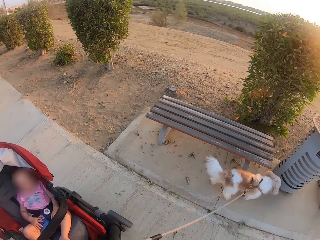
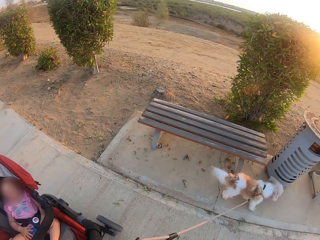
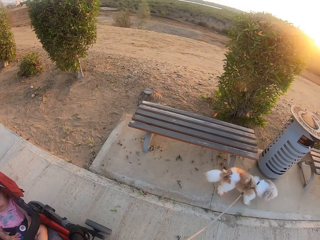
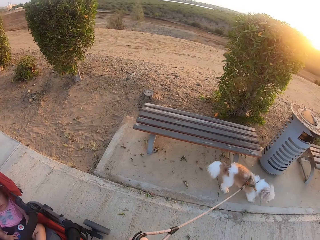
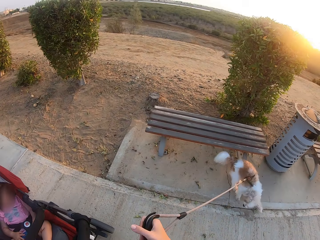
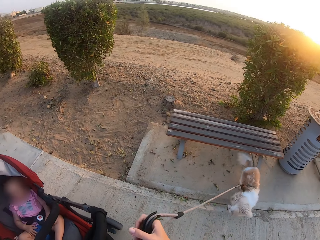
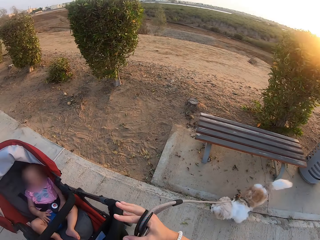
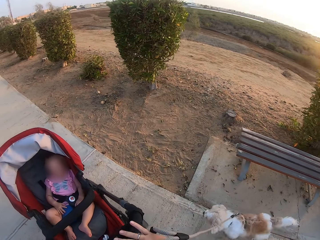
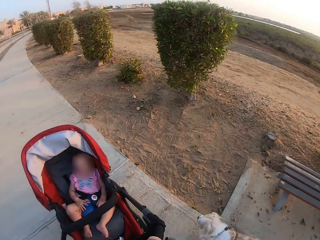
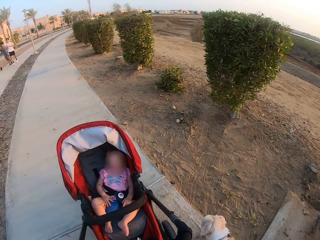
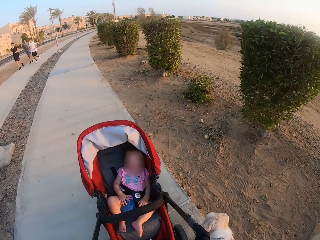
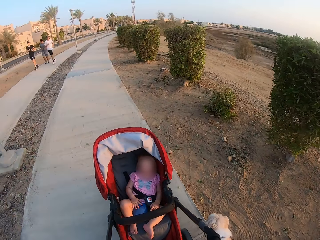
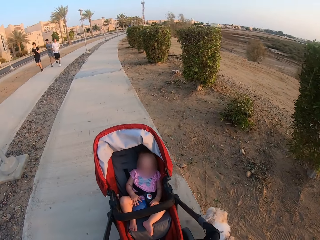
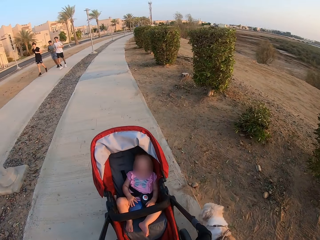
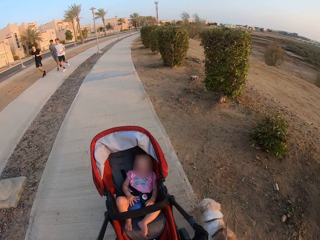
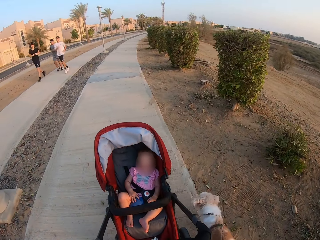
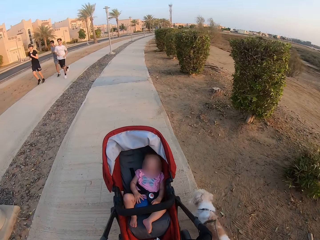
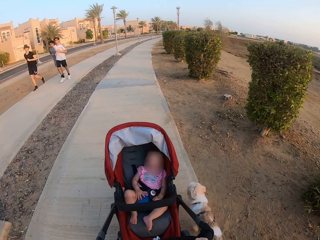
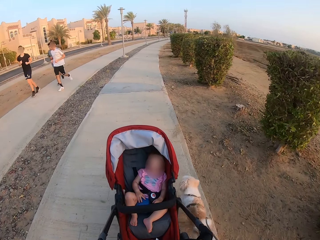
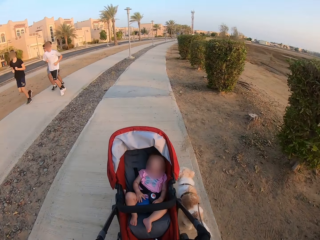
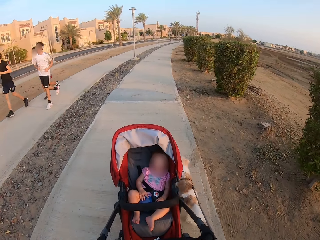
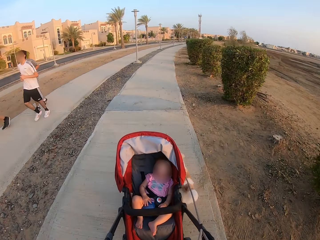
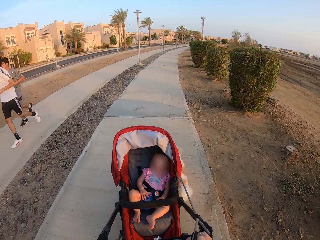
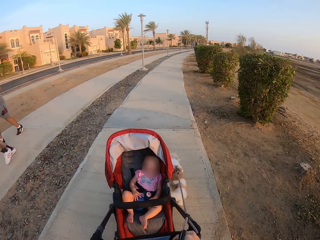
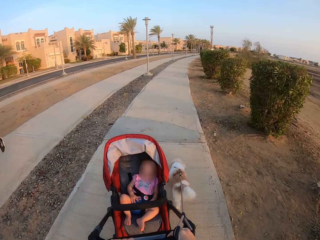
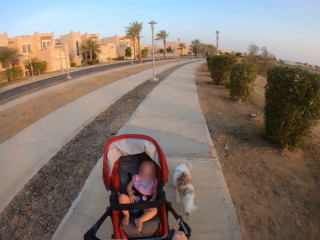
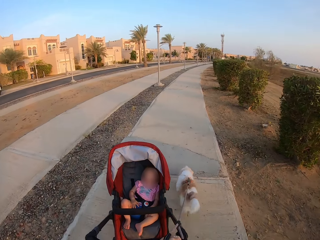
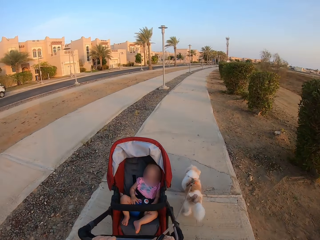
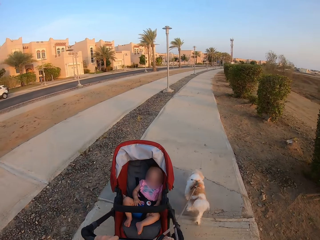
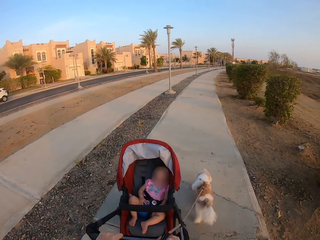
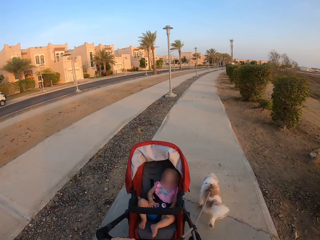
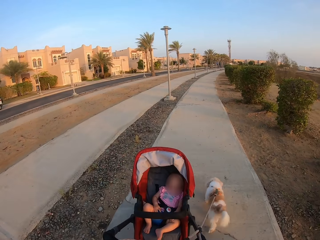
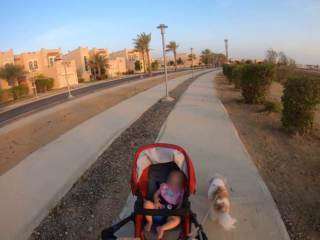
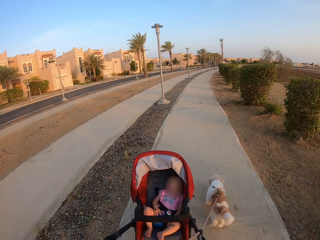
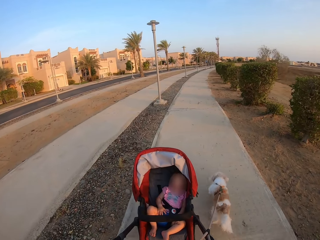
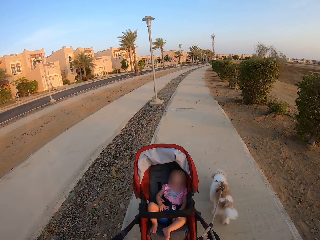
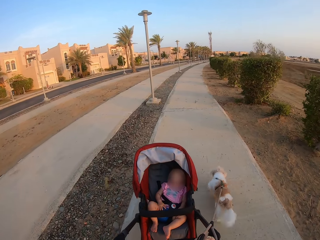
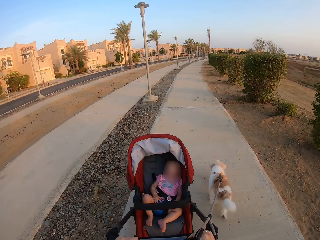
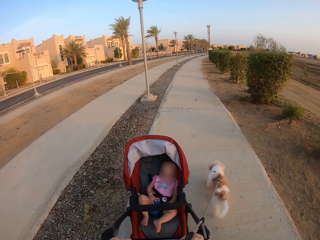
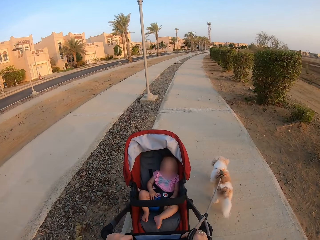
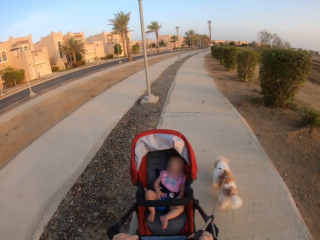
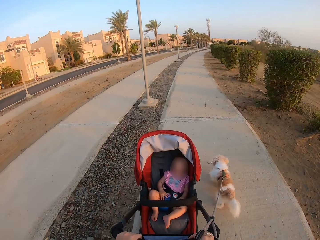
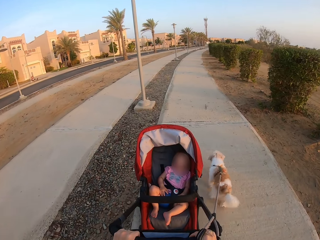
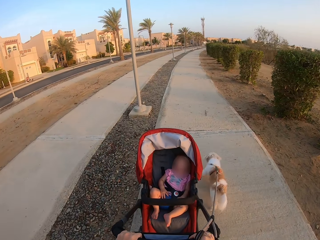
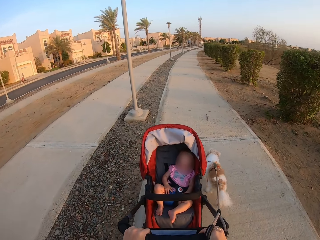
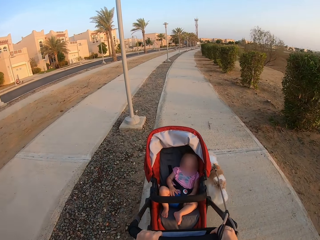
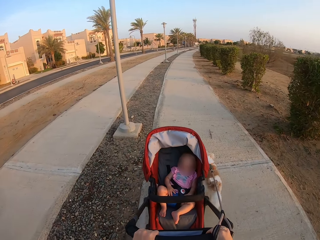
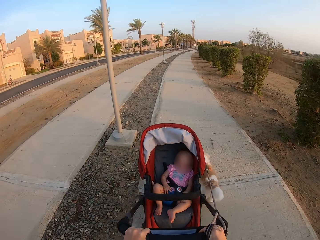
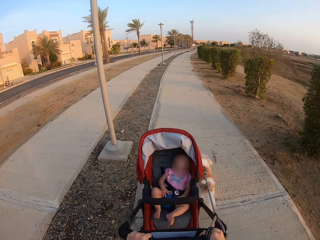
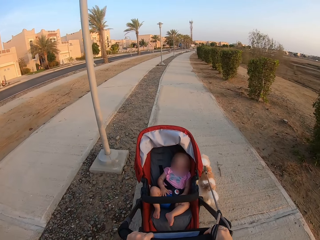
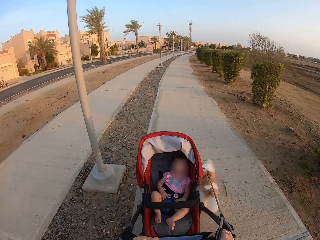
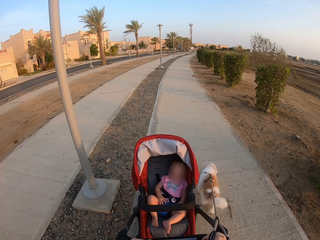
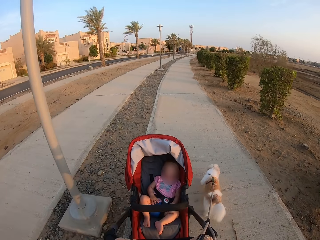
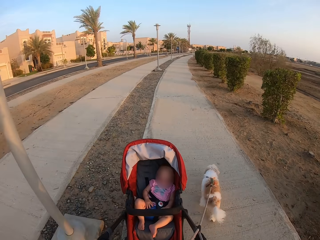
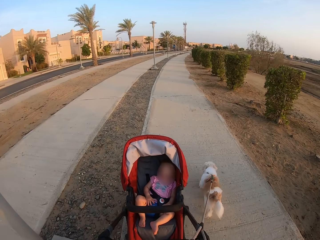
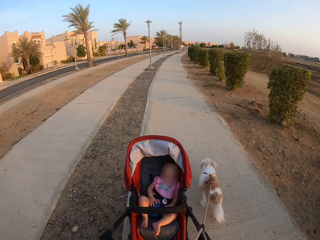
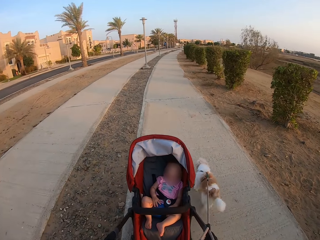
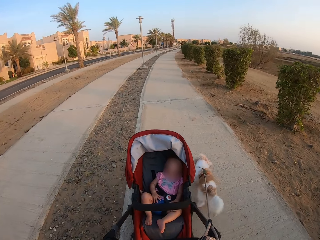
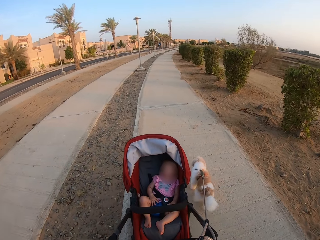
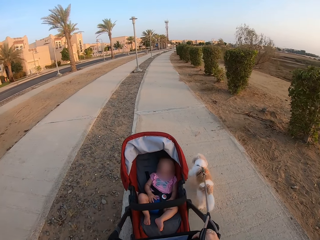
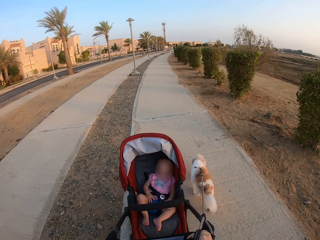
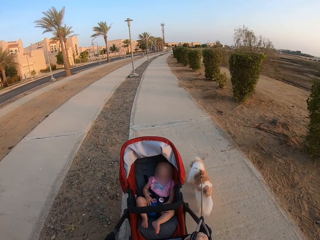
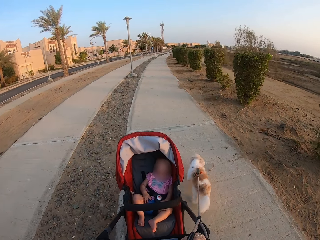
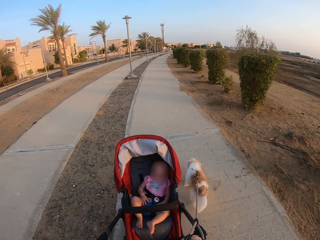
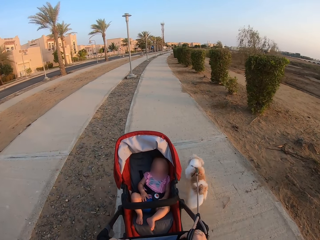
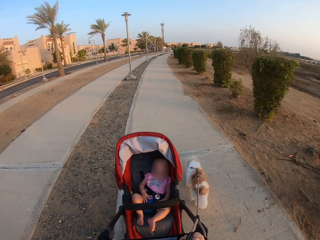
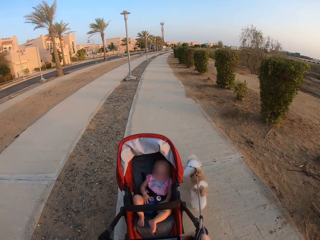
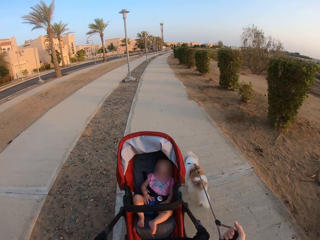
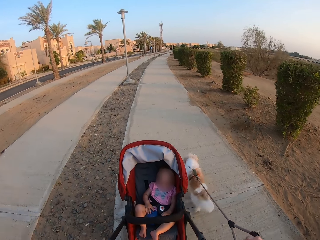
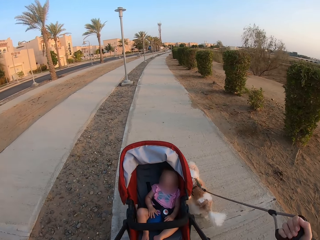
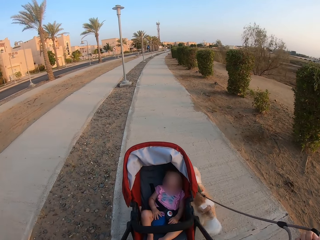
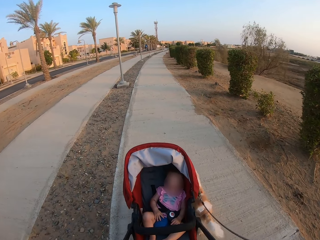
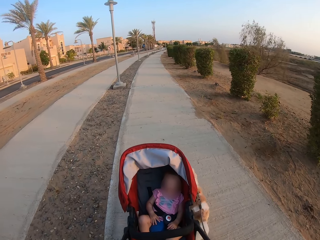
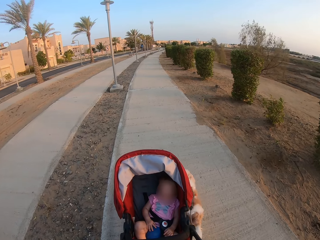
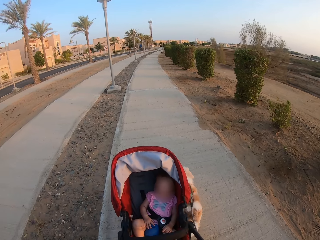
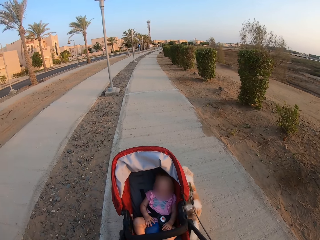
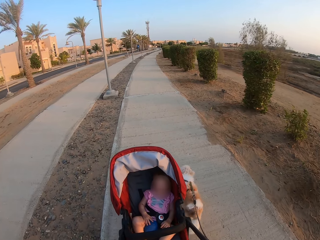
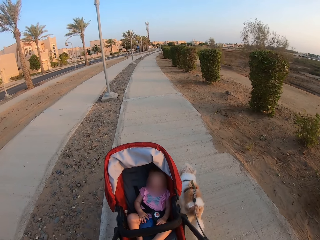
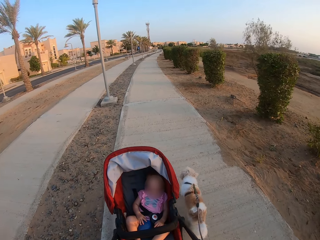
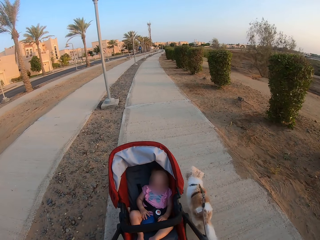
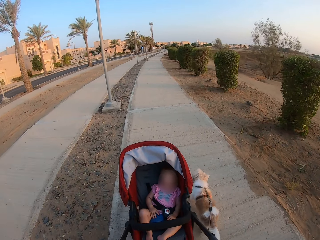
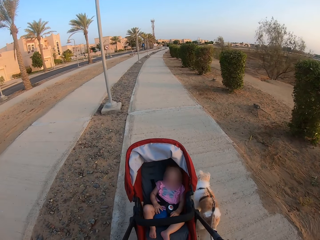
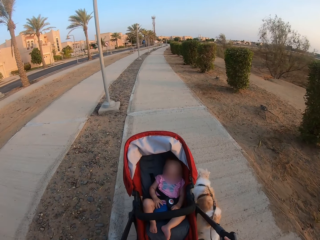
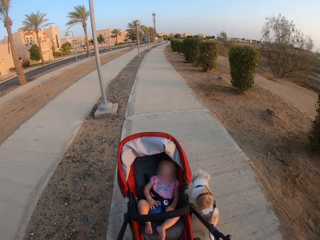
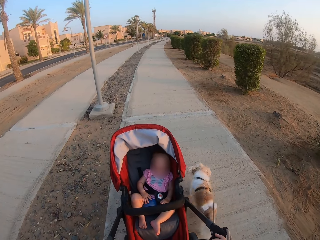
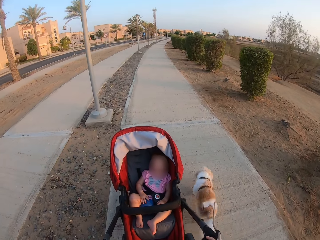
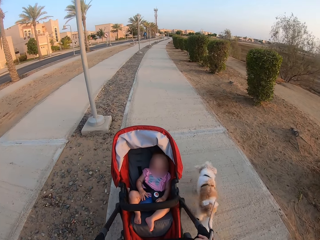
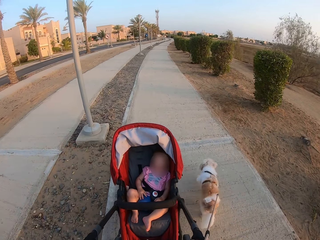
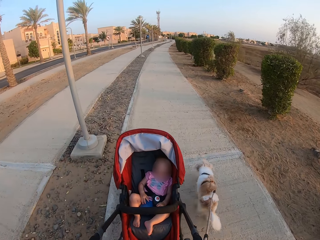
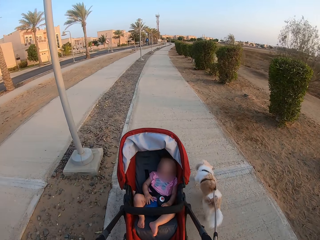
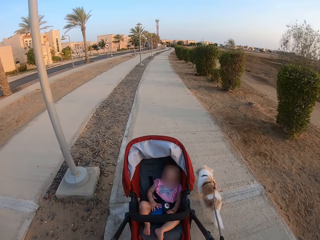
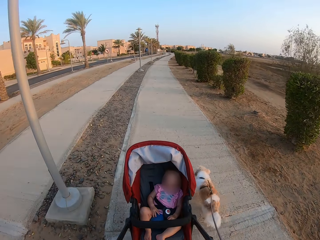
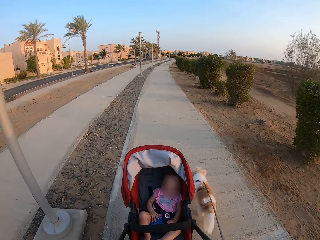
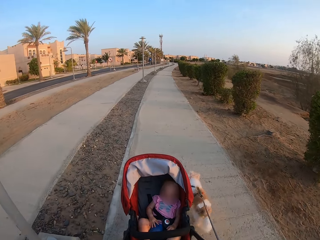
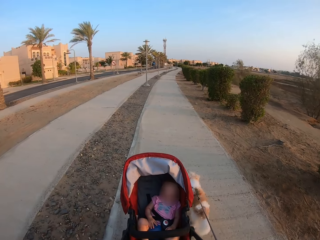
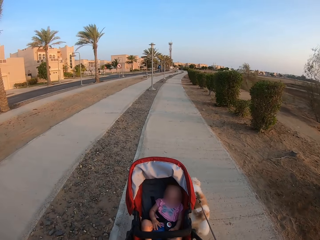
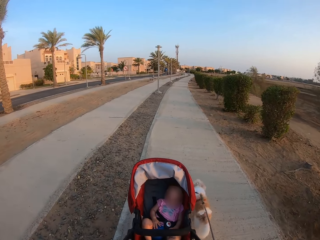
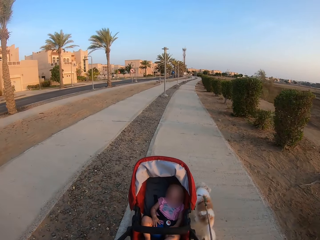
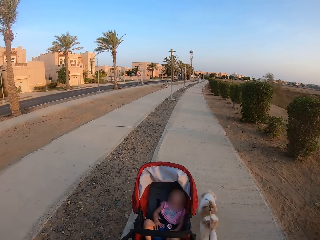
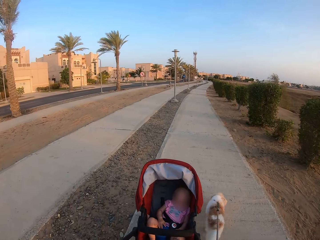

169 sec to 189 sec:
The camera wearer pulls a dog with a leash. They walk with a baby in a baby stroller and the dog with the leash along the pavement. They push the baby stroller and pull the dog with the leash.

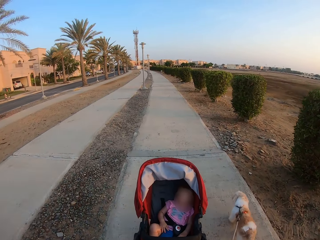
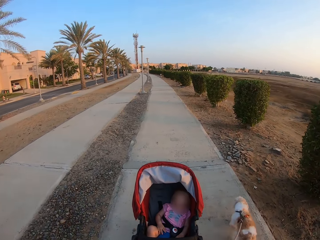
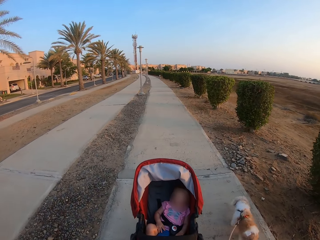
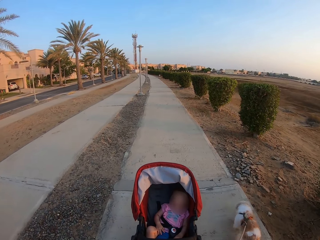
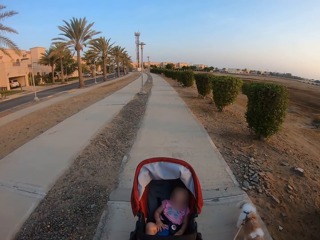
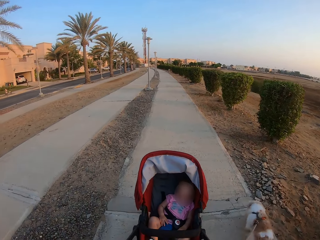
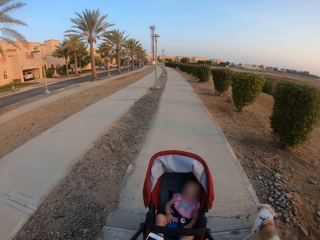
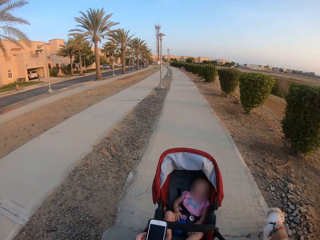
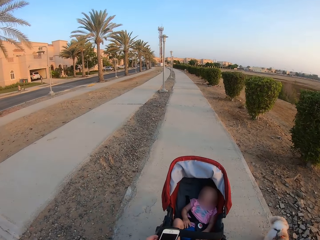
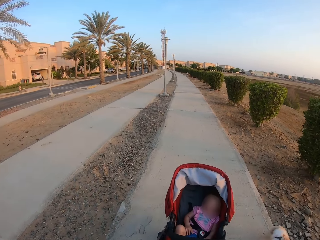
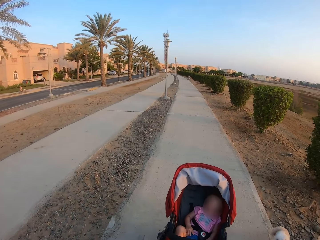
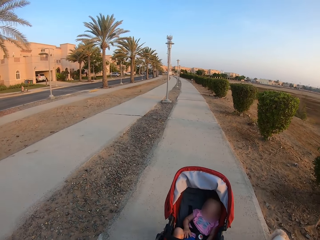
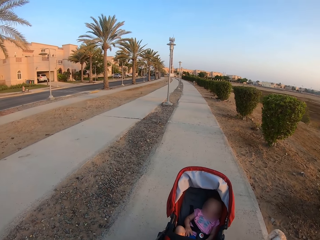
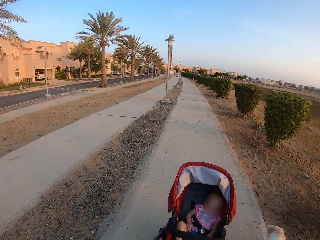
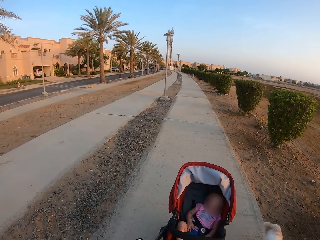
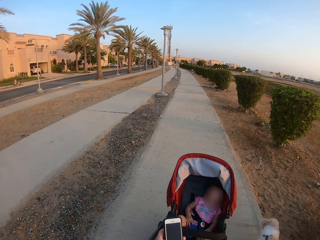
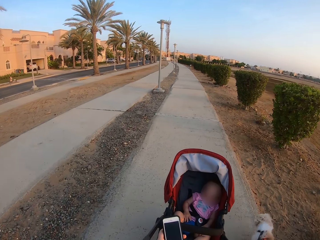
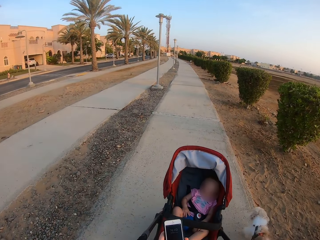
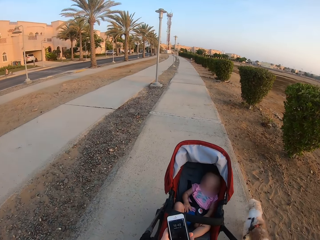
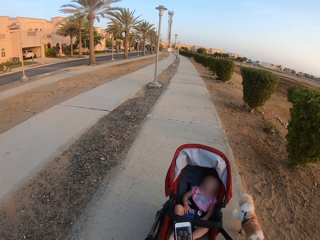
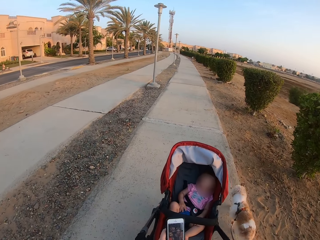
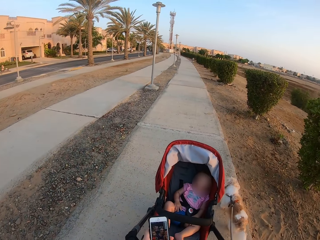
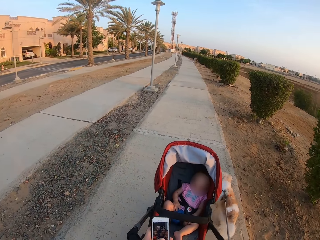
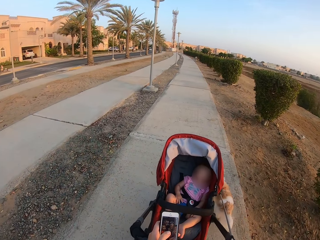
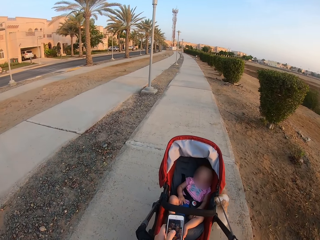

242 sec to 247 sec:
The camera wearer lifts a phone. They use the phone.
